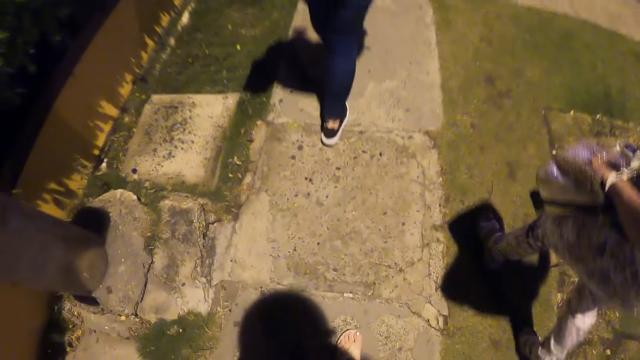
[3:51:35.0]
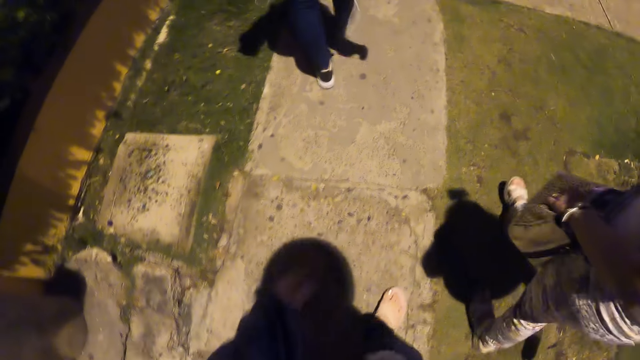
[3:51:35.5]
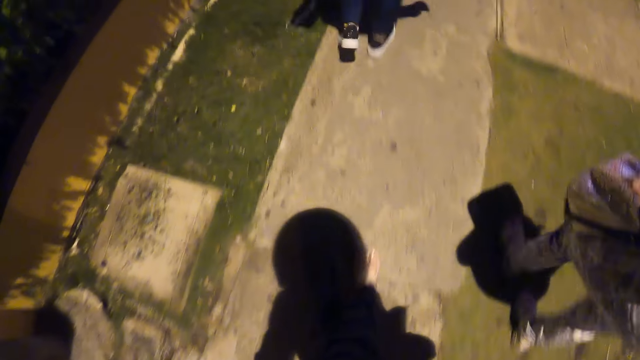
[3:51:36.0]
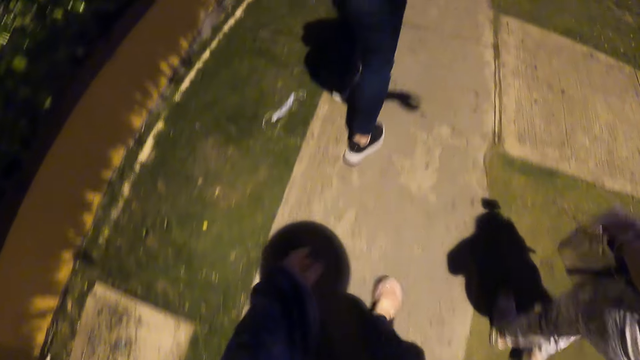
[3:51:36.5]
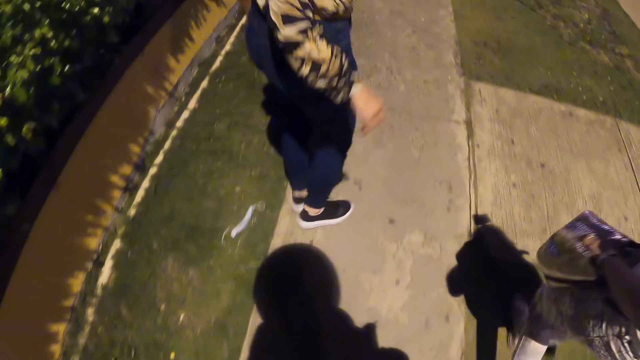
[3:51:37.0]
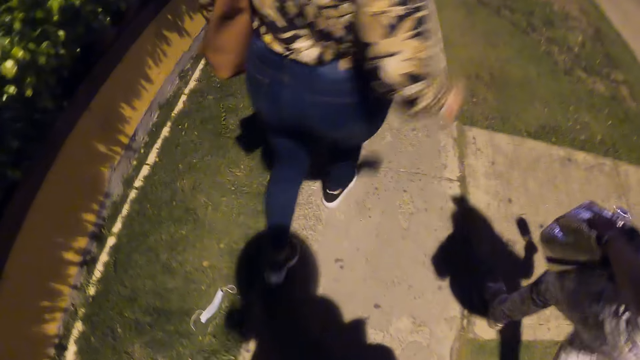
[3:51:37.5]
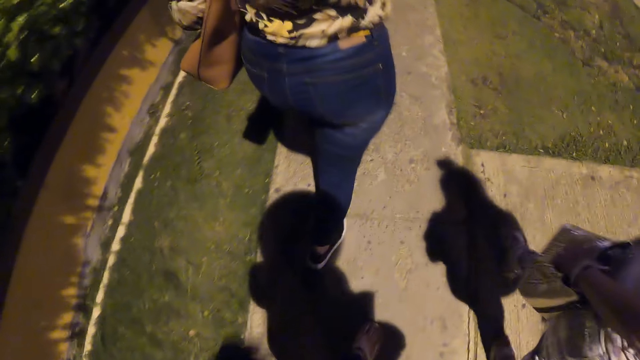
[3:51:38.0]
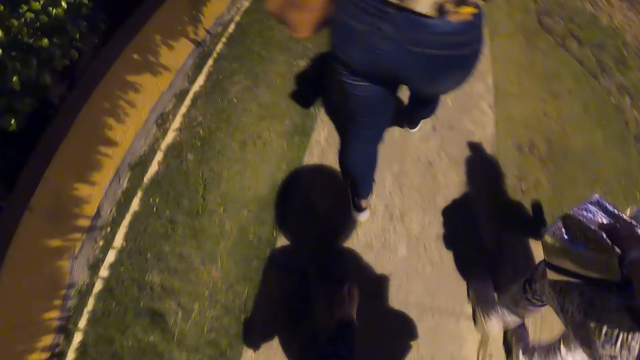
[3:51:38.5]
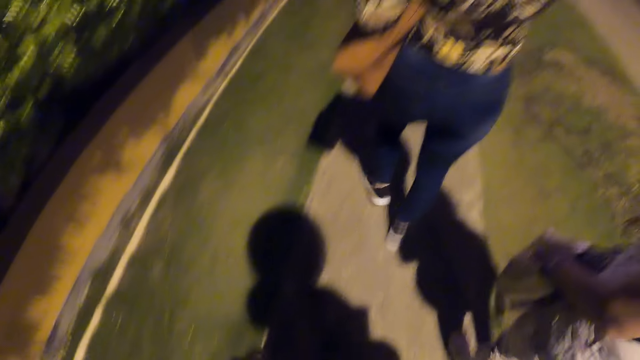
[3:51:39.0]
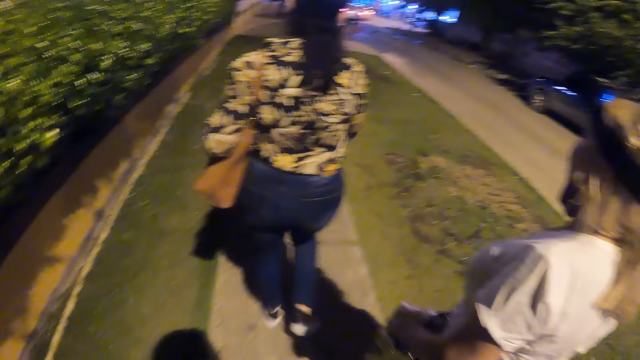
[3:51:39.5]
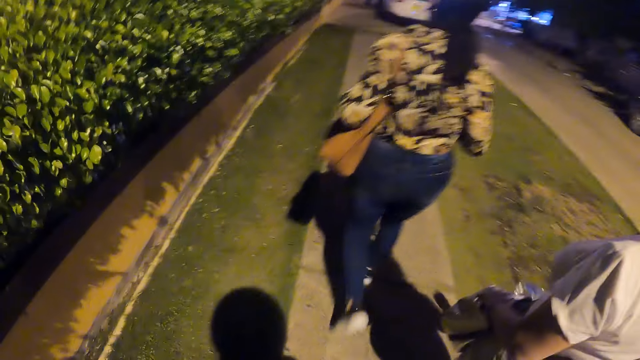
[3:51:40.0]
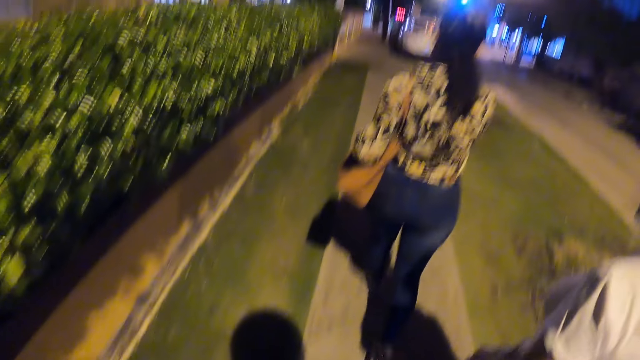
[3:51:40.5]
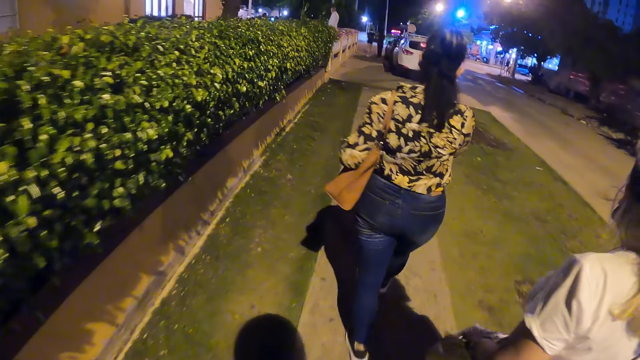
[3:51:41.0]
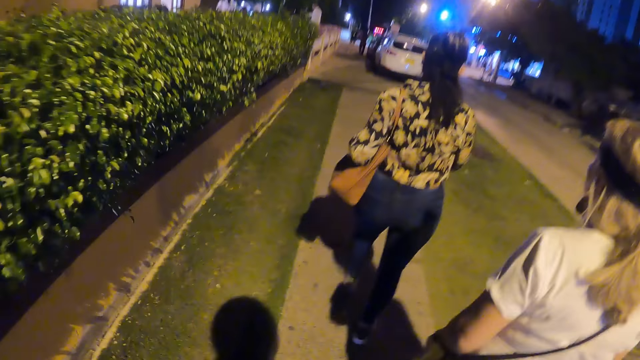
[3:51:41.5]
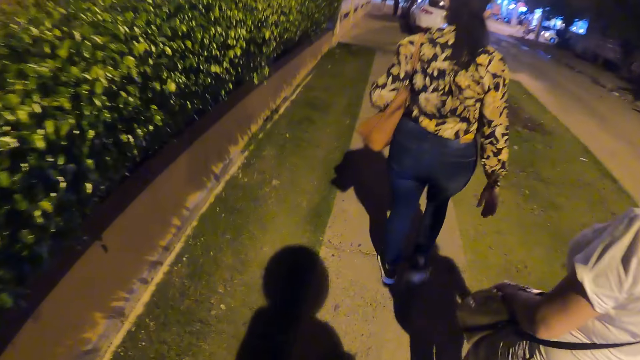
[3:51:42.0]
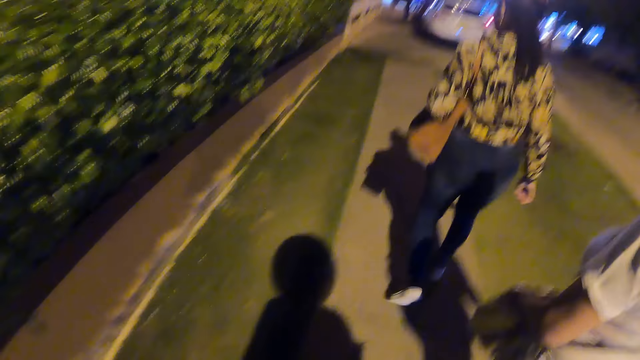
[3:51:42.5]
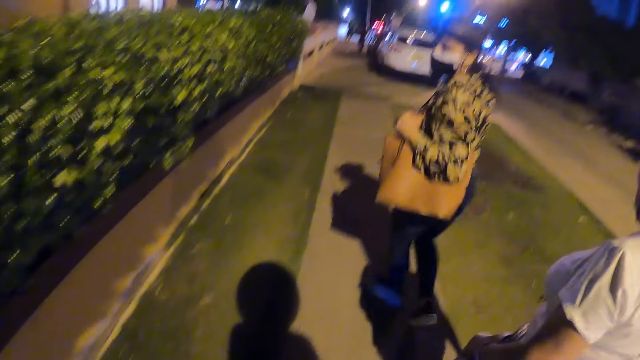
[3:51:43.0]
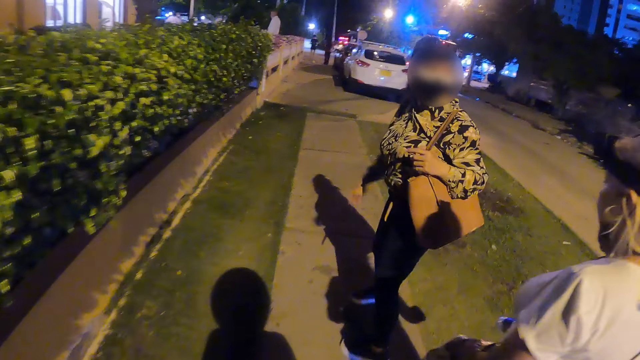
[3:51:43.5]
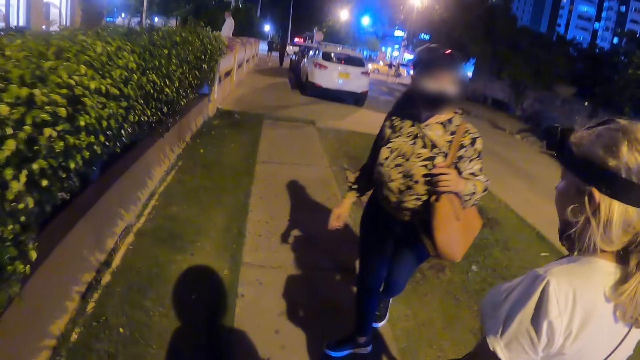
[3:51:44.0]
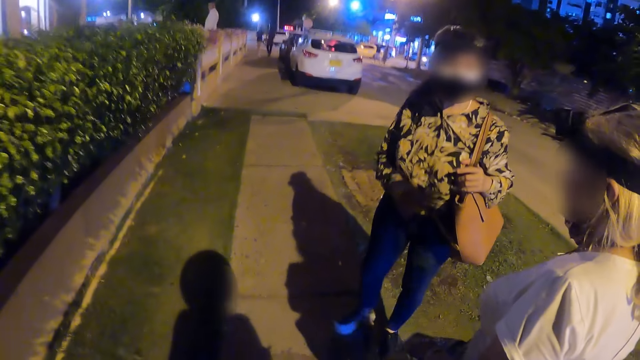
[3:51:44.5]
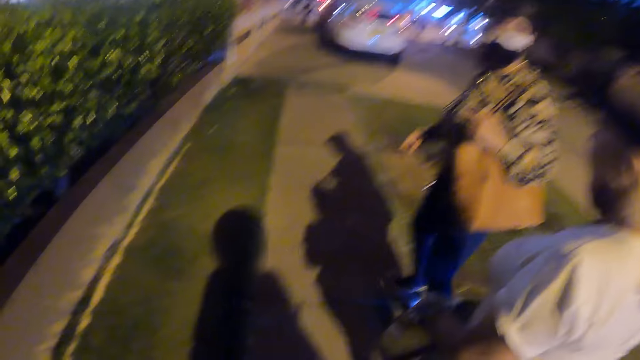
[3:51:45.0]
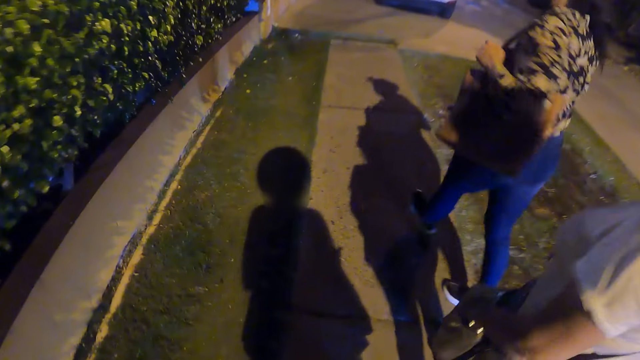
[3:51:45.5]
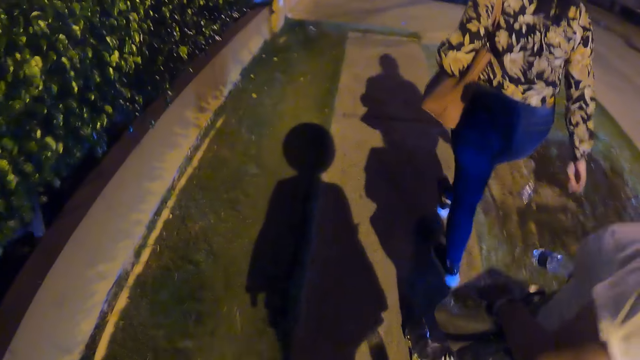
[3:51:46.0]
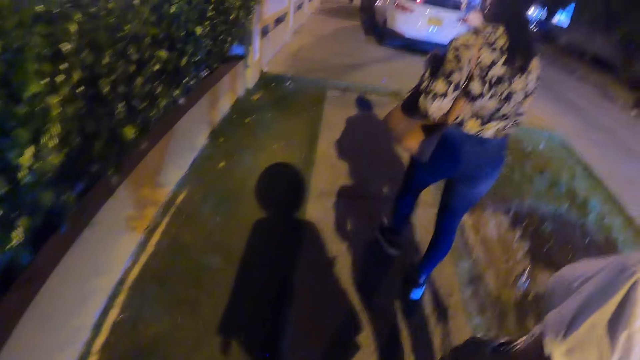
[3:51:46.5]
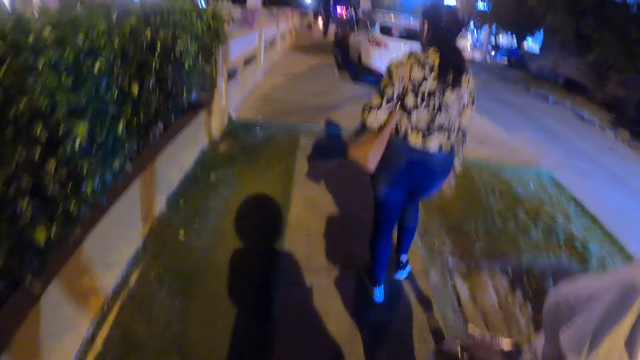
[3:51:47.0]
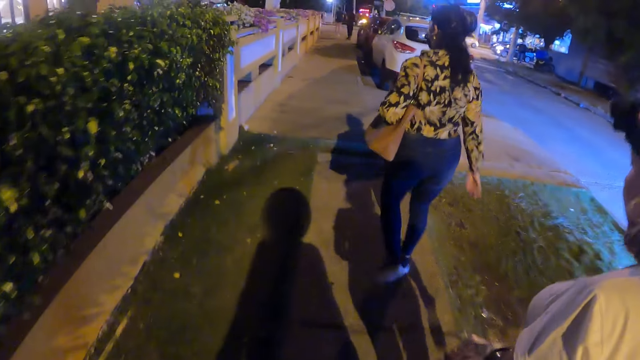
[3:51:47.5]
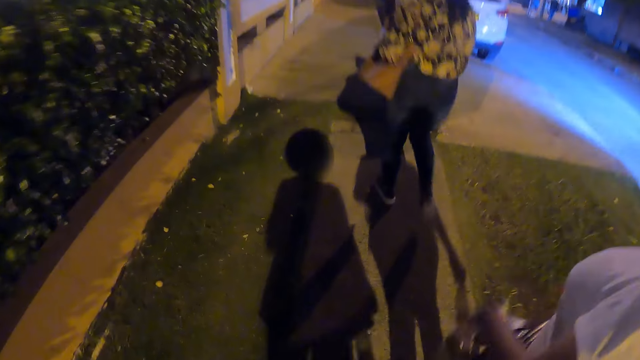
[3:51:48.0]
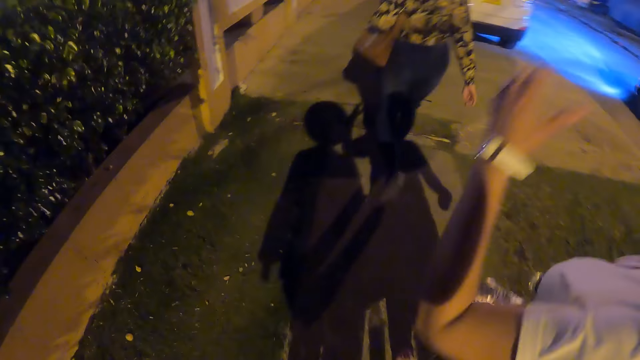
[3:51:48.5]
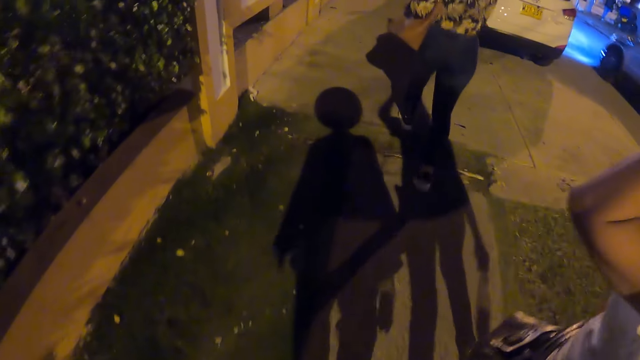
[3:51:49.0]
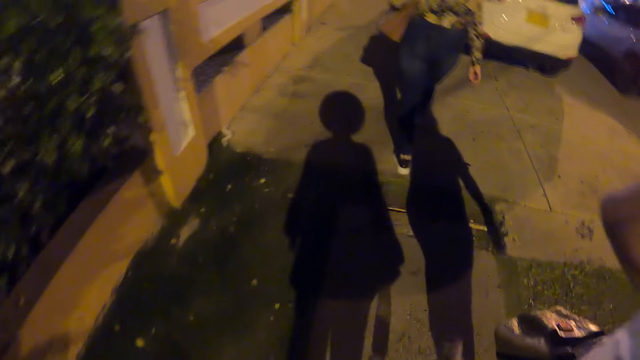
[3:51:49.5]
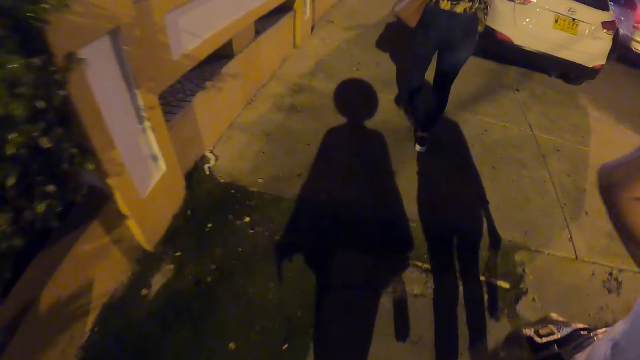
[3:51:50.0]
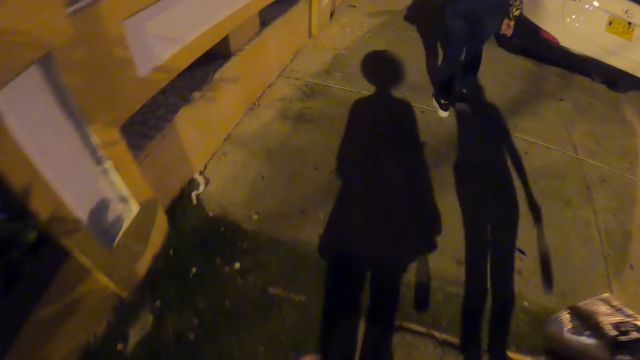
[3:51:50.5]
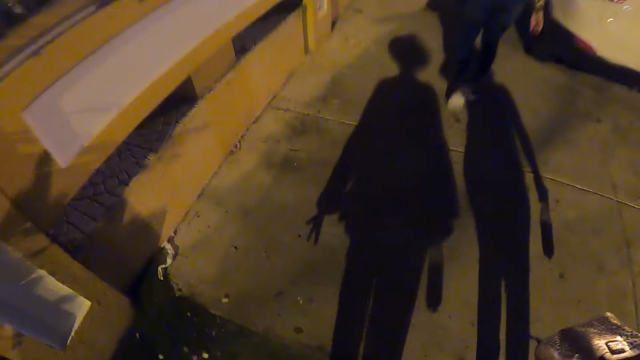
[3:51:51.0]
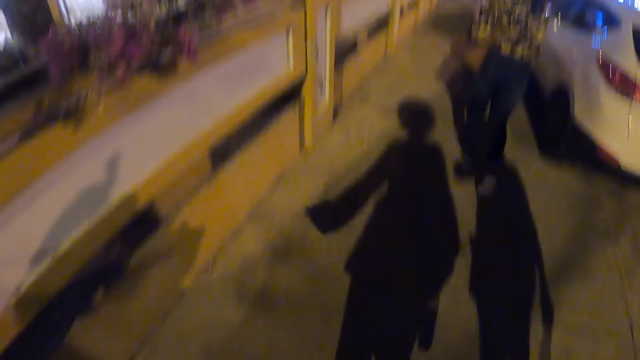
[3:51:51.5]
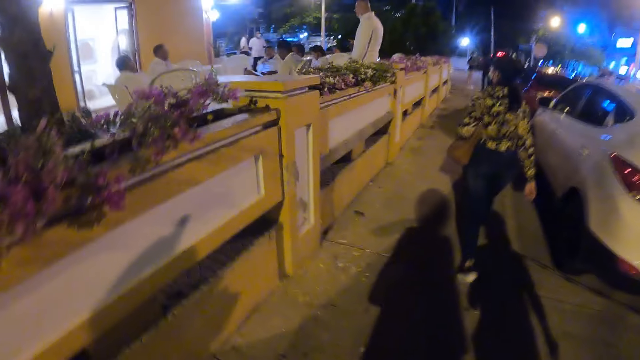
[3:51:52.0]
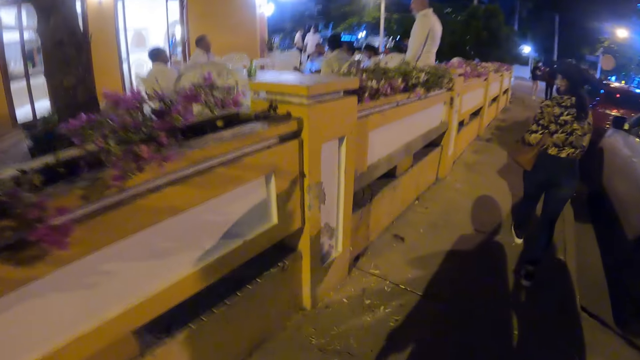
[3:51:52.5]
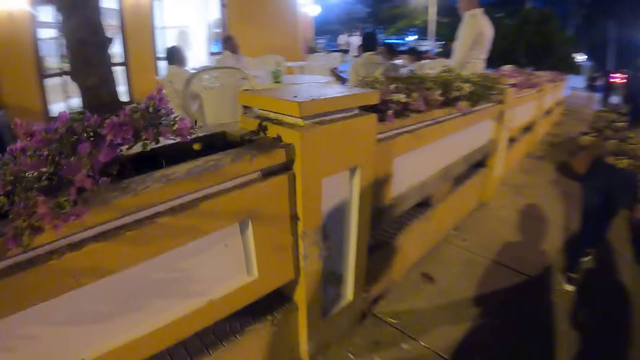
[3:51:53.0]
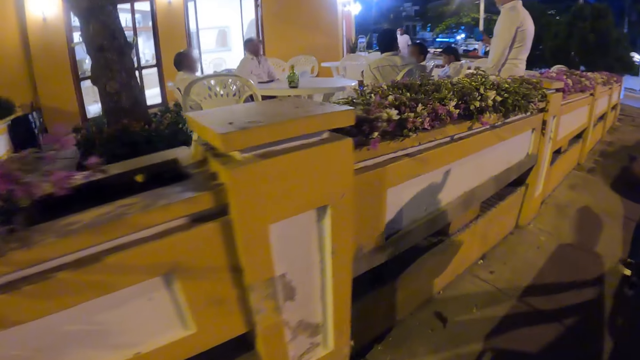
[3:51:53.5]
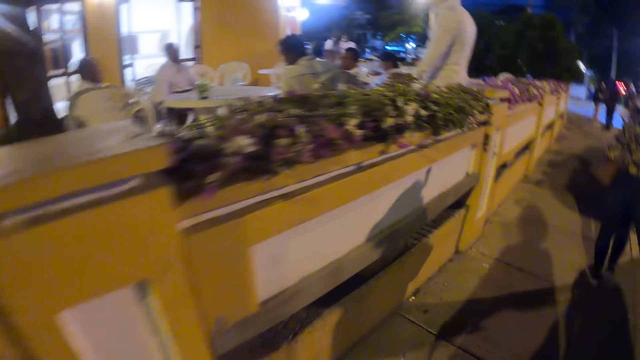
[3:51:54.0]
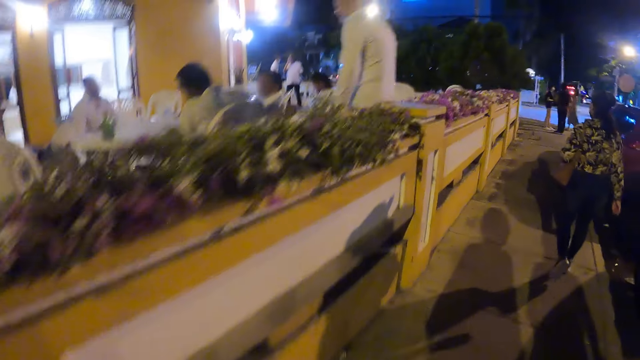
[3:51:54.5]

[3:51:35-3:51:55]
A woman turns towards the camera wearer and another woman. The camera wearer walks with the two women. The first woman turns towards the camera wearer and the other woman. The first woman interacts with the other woman. The camera wearer walks with the two women. The other woman reaches for her face. The camera wearer walks with the two women.
